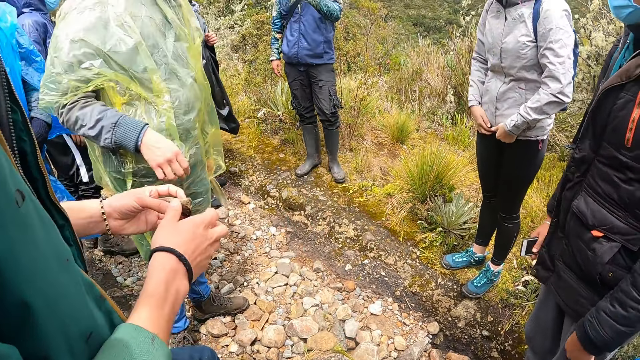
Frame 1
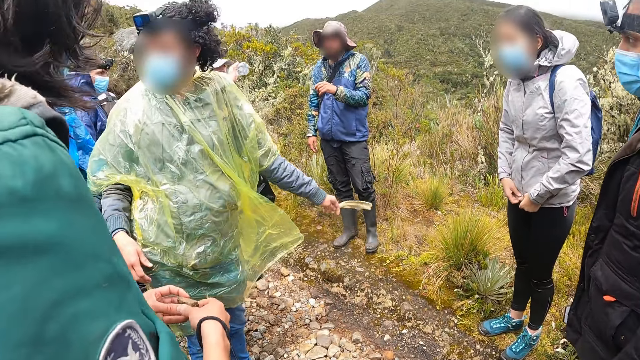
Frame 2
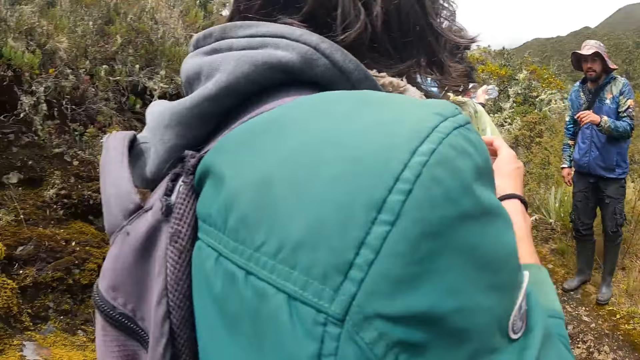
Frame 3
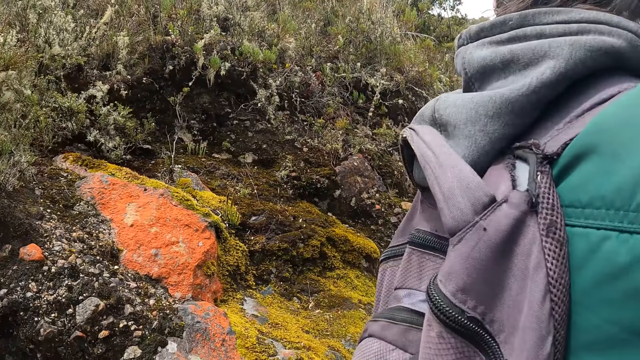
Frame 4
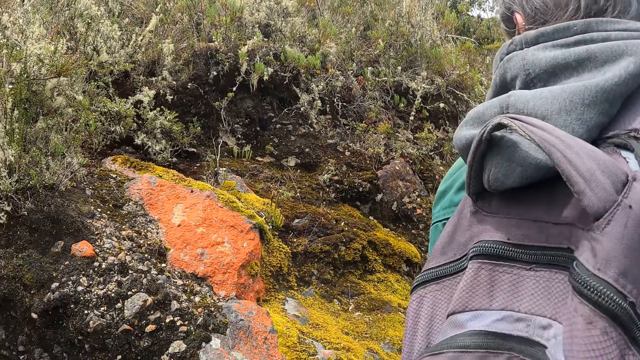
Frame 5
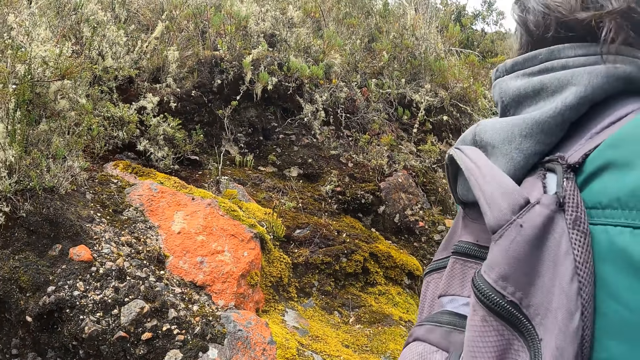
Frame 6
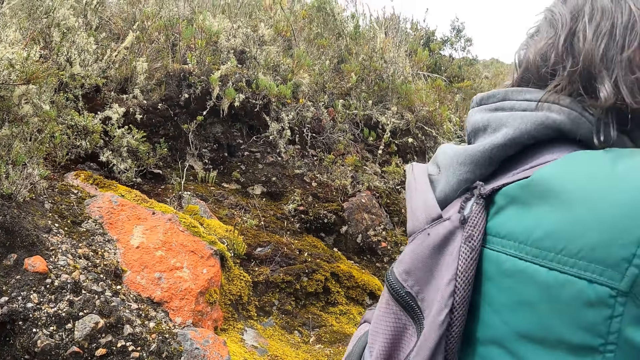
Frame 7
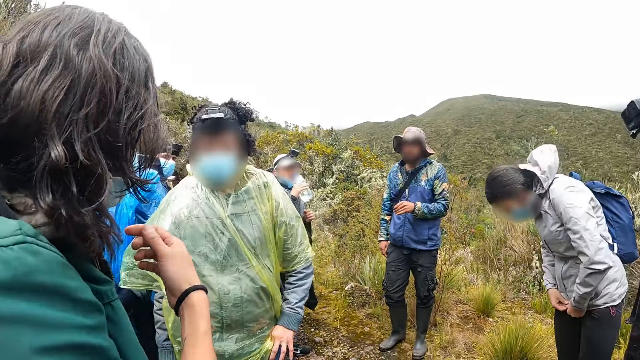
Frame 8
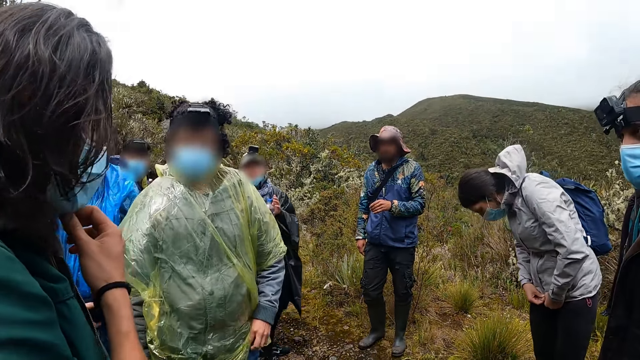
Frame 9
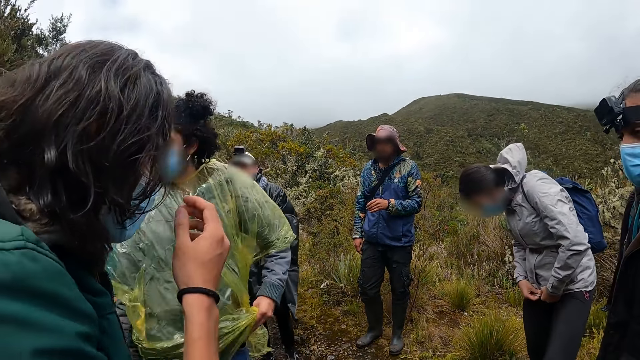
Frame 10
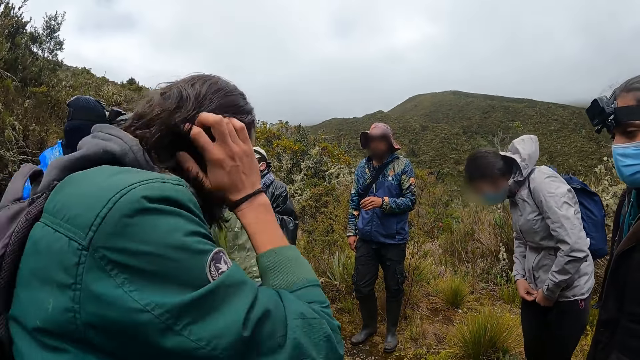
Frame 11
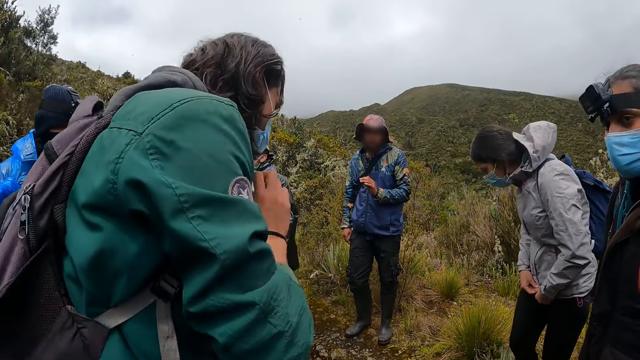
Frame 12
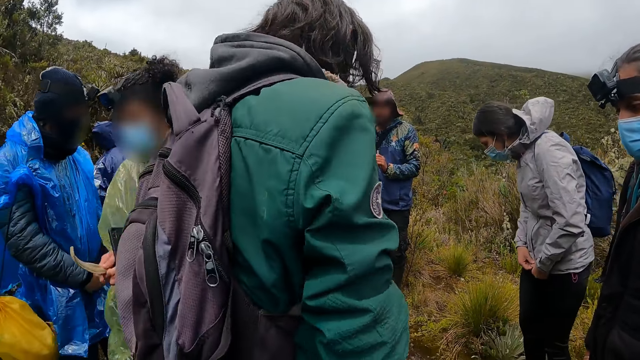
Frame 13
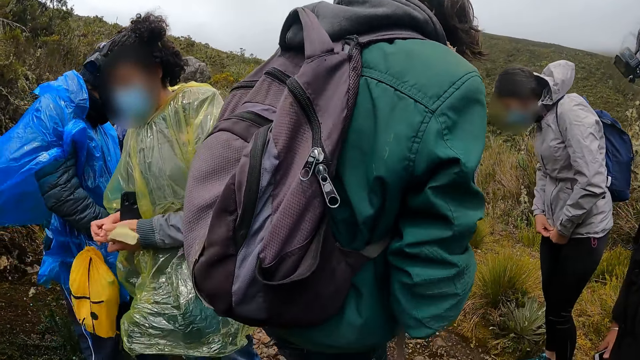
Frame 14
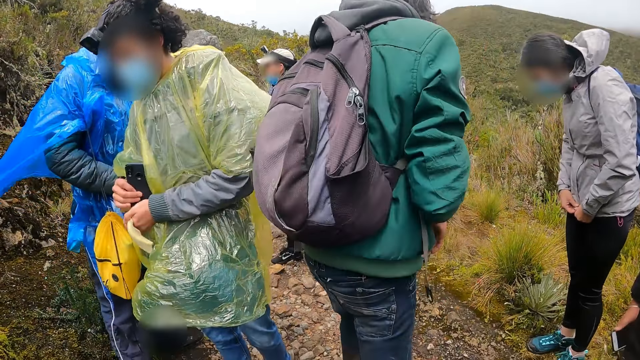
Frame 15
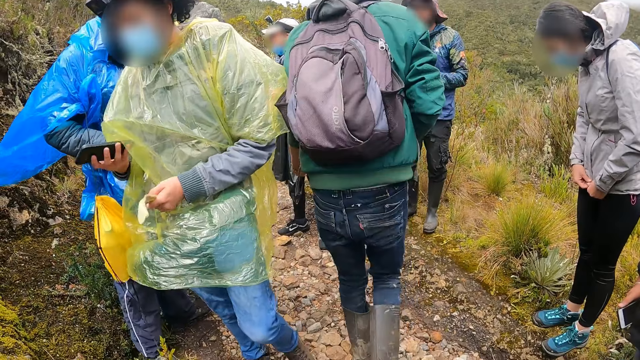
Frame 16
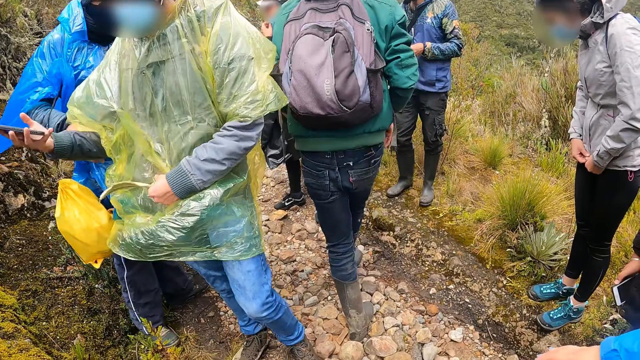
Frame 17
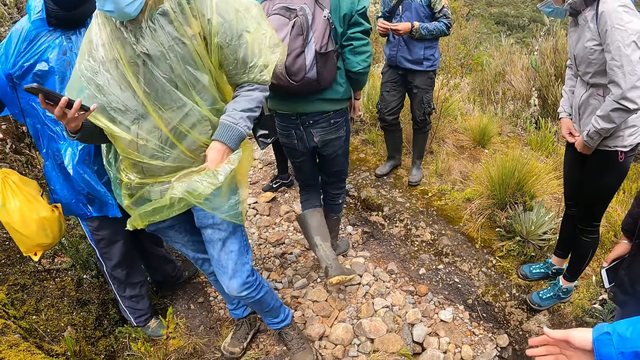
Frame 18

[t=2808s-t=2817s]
A man touches a mask on his face with his right hand and touches his hair with his right hand. Another man holds a phone in his right hand.

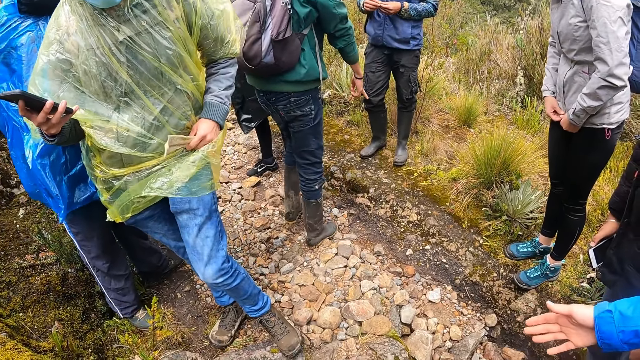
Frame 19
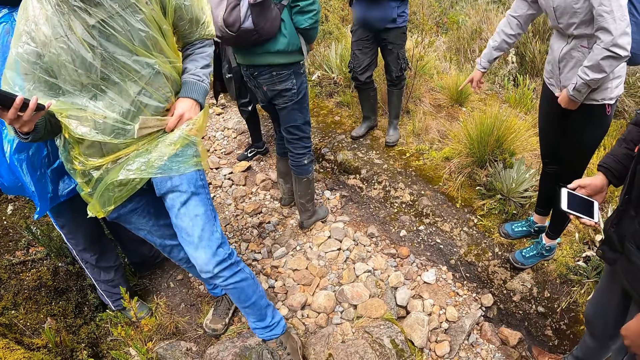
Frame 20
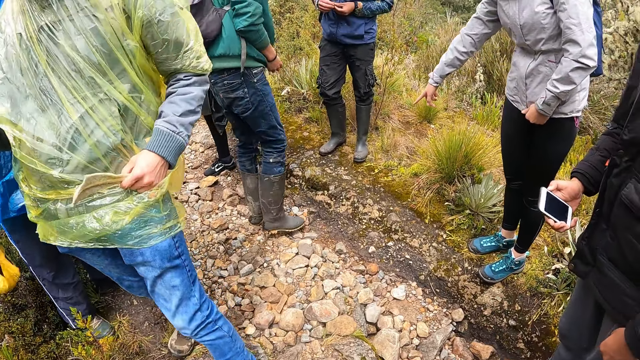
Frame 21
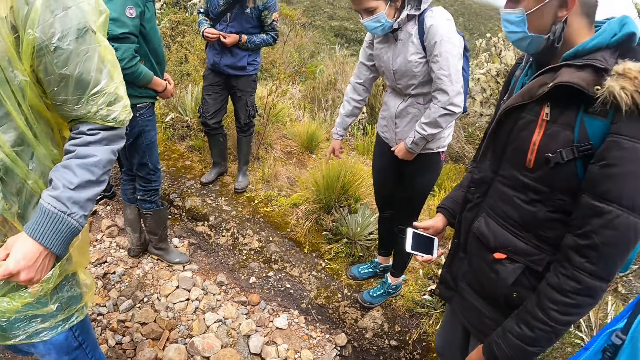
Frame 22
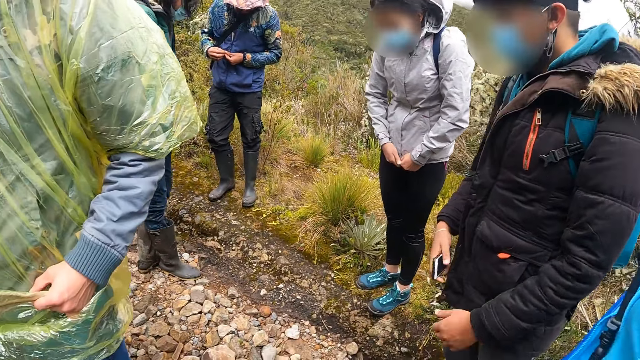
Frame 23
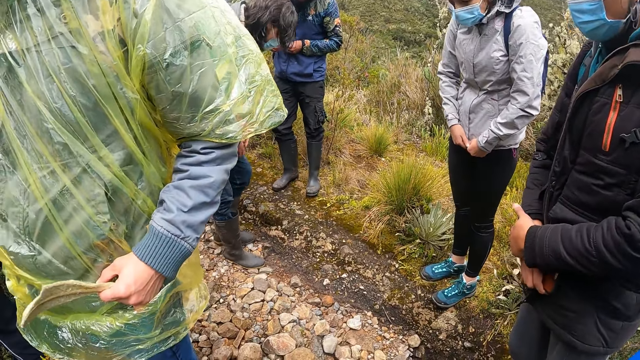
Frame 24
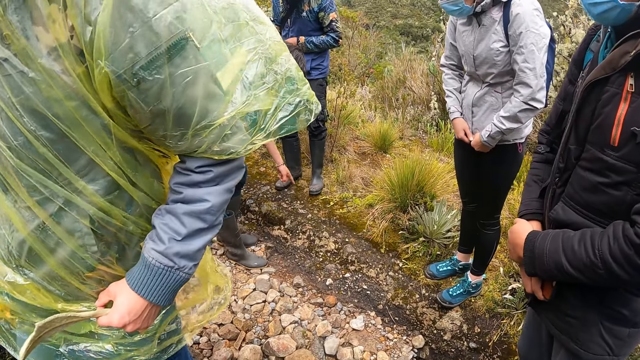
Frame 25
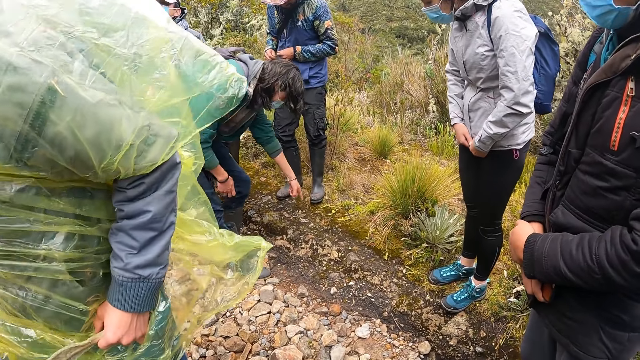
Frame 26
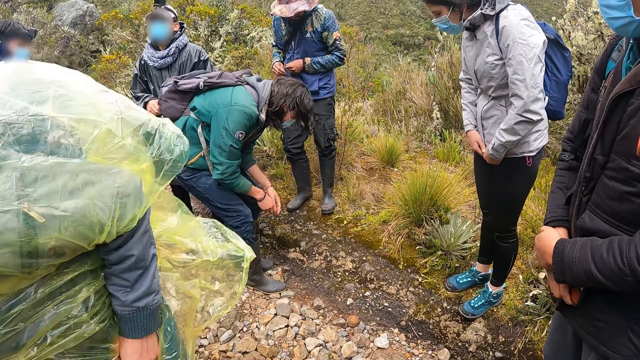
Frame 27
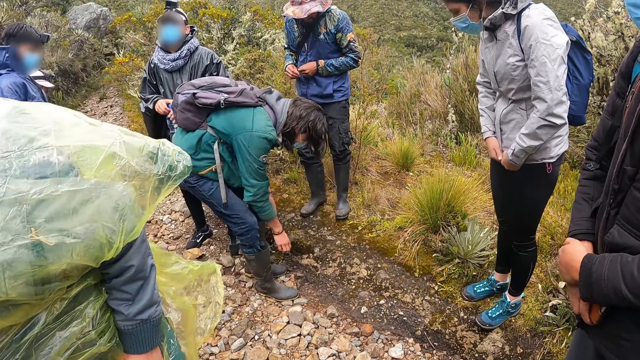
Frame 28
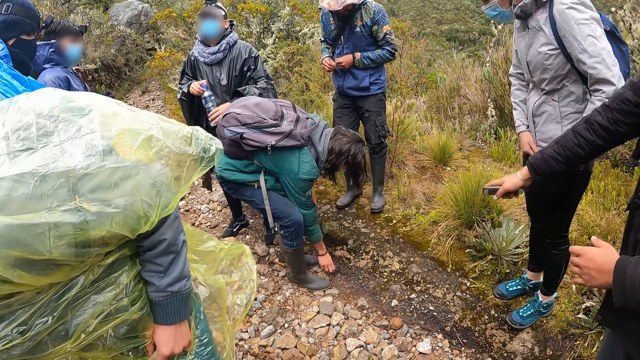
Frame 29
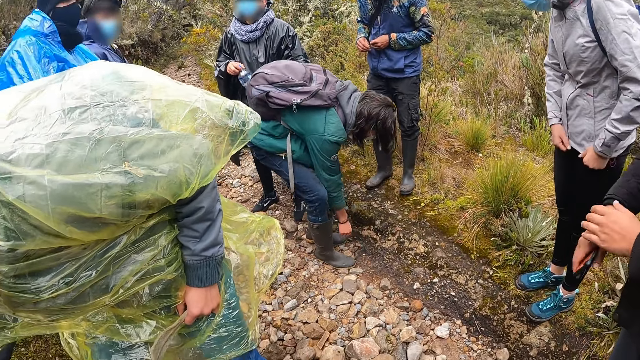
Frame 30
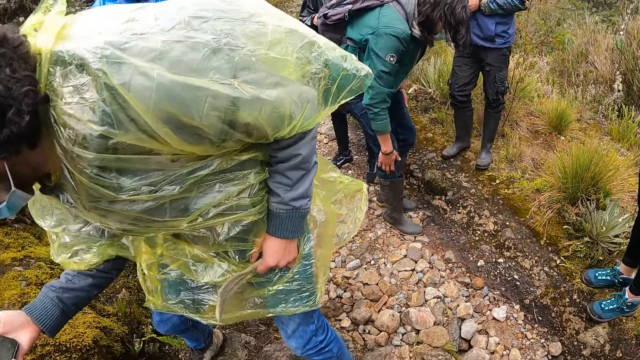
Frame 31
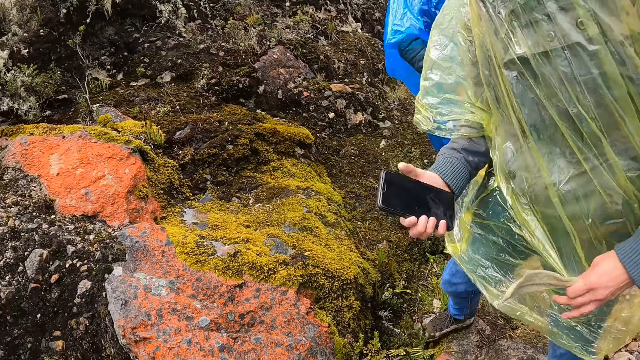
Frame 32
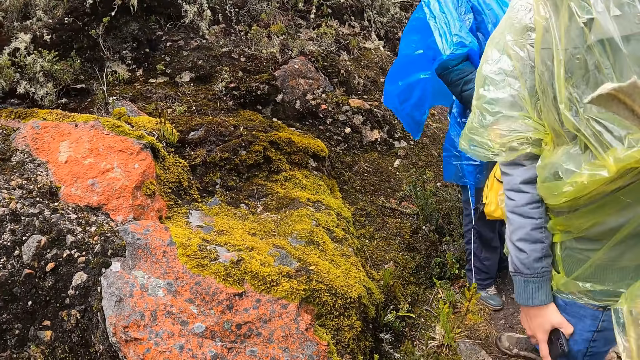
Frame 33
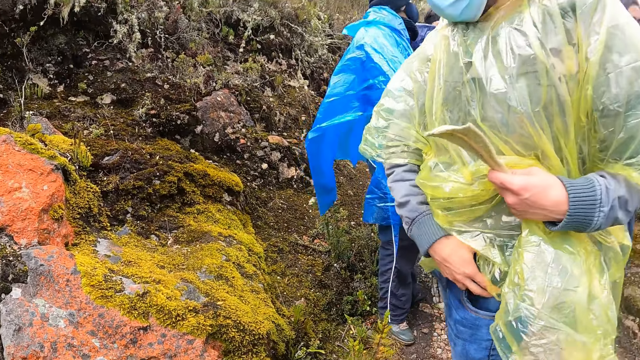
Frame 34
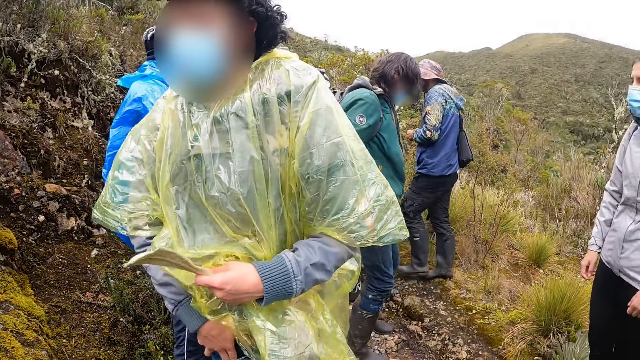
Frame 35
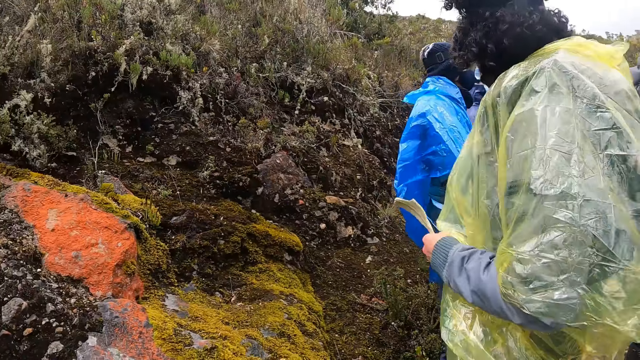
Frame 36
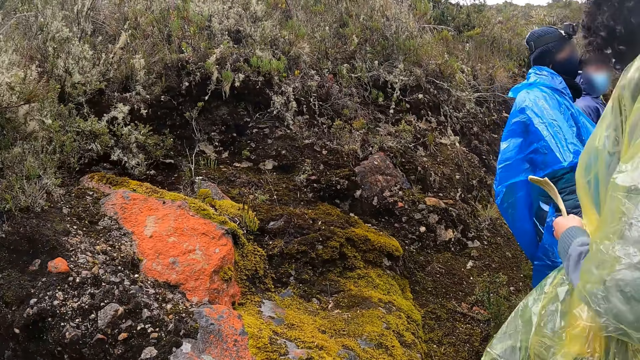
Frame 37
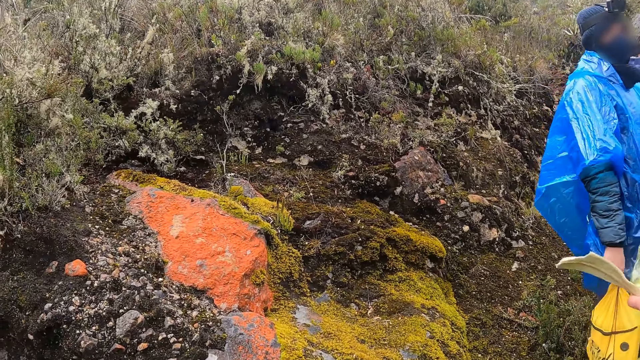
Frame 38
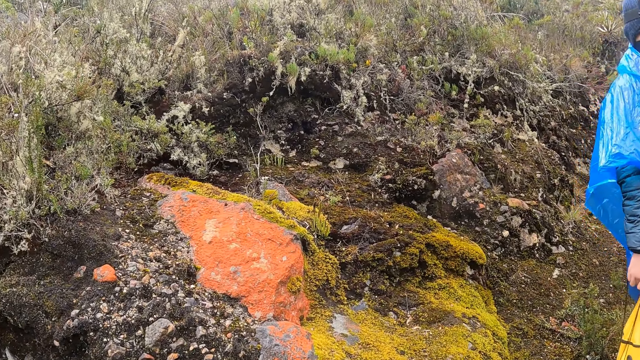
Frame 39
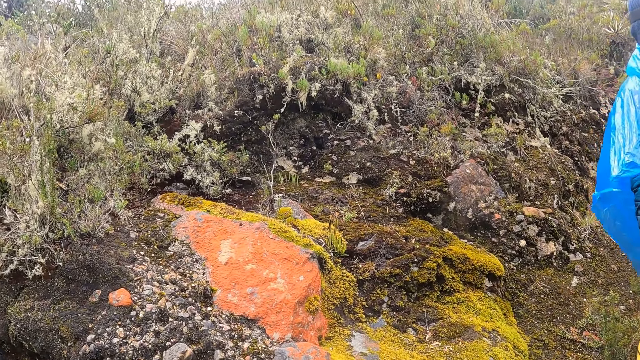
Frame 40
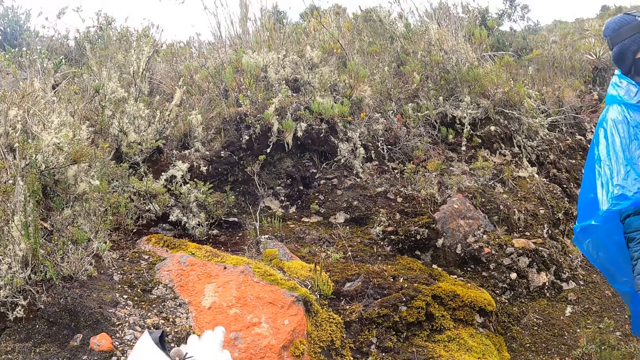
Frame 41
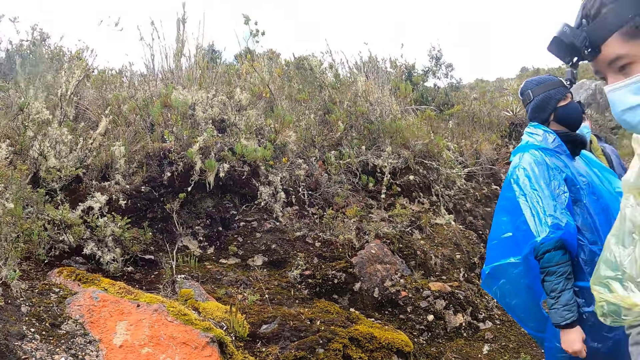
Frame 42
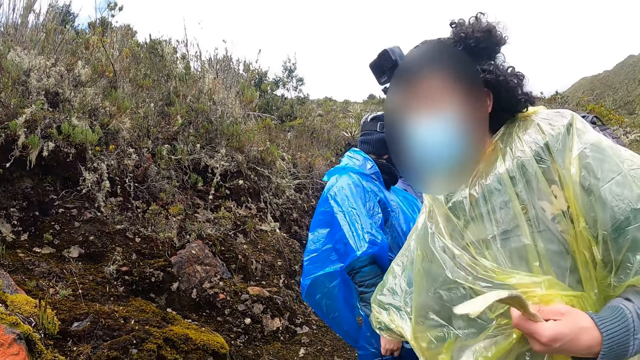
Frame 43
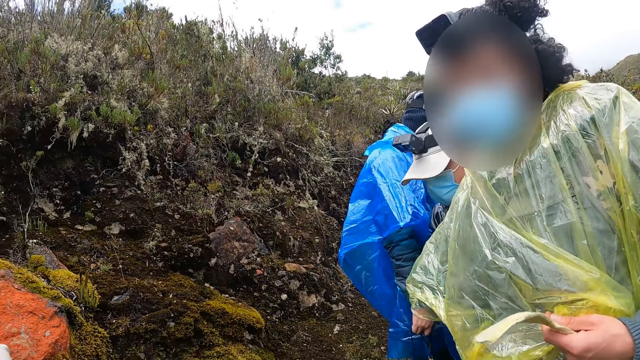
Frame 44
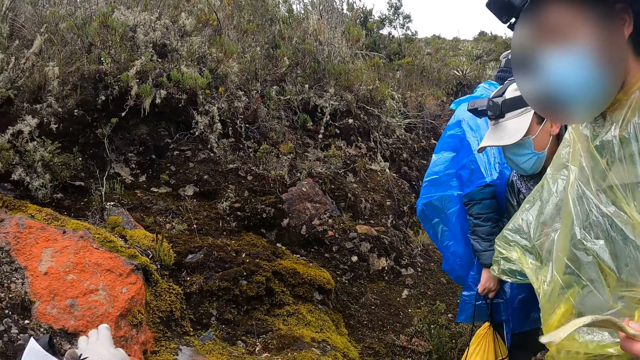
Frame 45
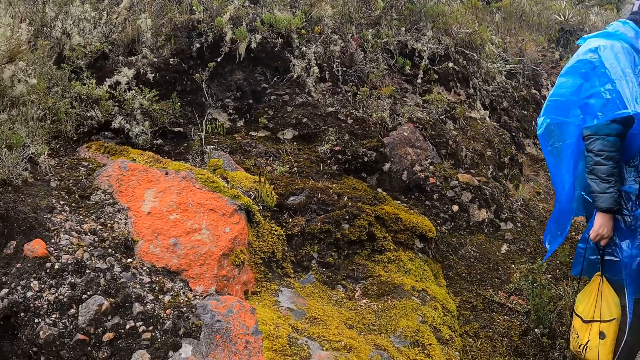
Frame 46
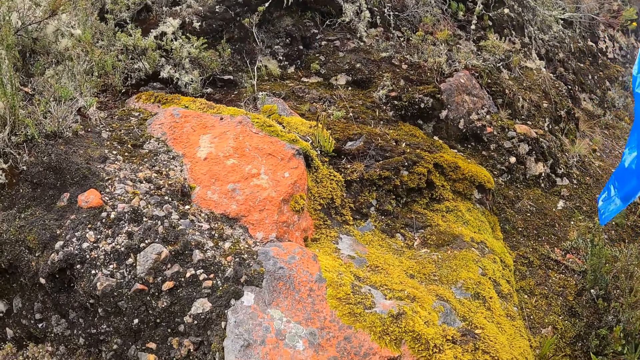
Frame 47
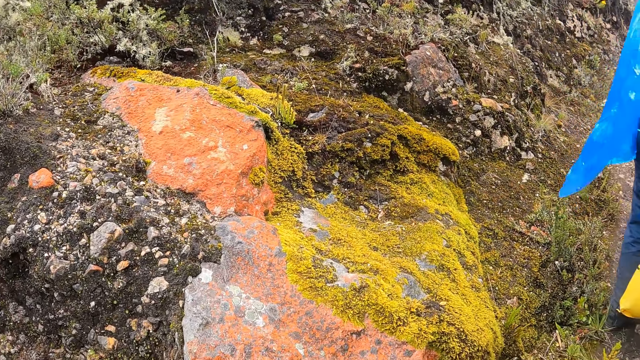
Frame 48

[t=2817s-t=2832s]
A woman points to the ground with her right hand. A man points to the ground with his left hand and touches the ground with his right hand. Another man puts the phone in his trouser pocket with his left hand.
